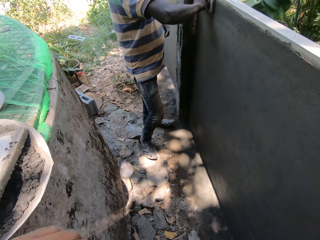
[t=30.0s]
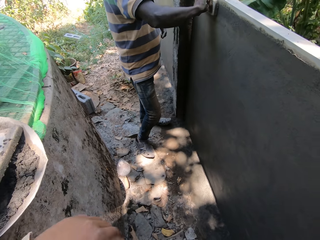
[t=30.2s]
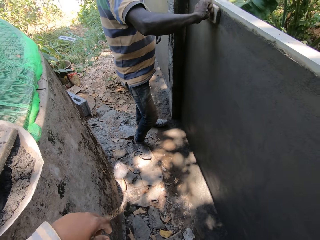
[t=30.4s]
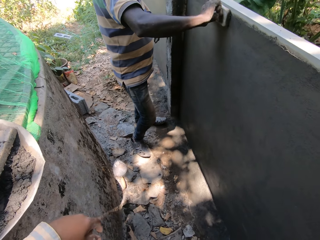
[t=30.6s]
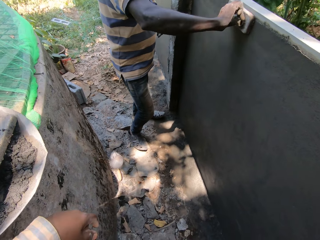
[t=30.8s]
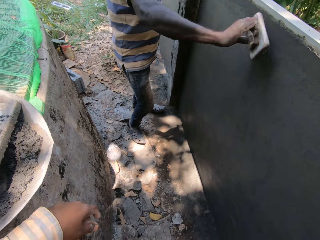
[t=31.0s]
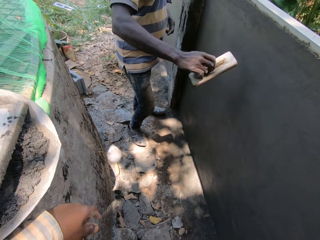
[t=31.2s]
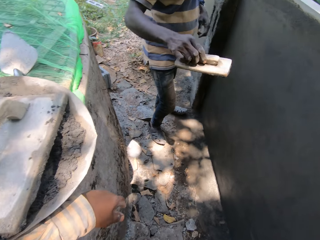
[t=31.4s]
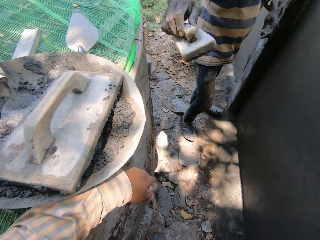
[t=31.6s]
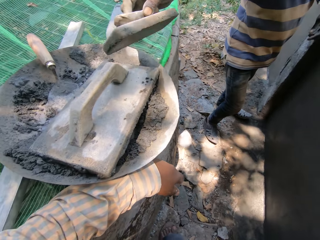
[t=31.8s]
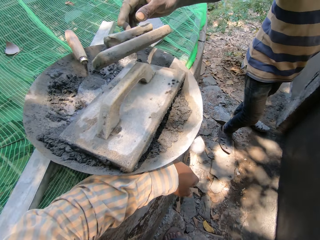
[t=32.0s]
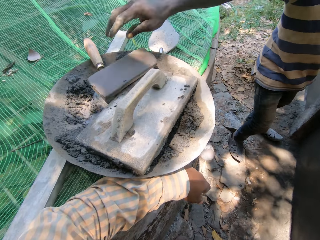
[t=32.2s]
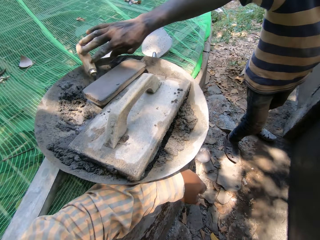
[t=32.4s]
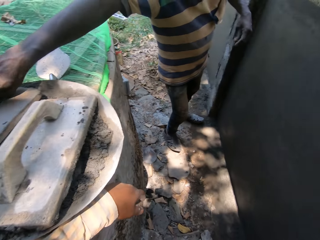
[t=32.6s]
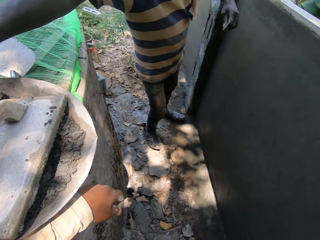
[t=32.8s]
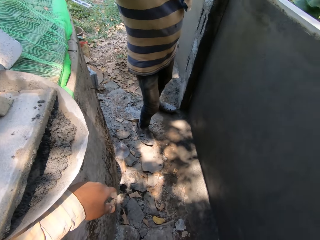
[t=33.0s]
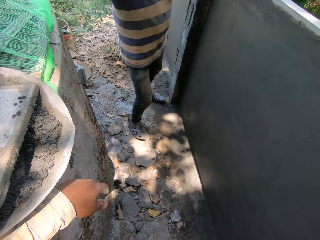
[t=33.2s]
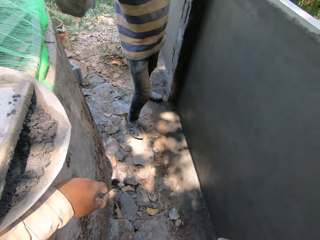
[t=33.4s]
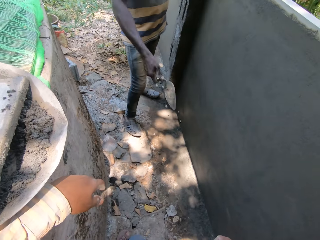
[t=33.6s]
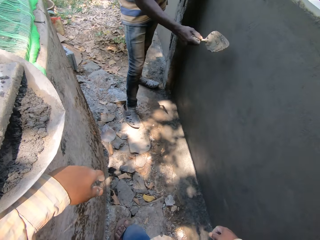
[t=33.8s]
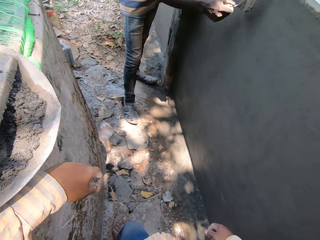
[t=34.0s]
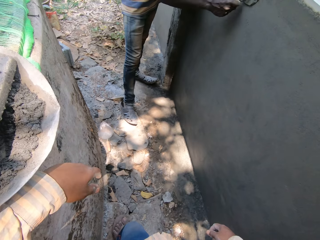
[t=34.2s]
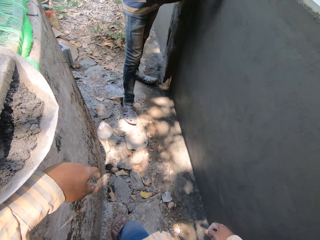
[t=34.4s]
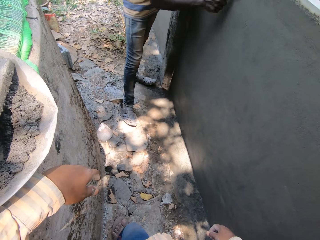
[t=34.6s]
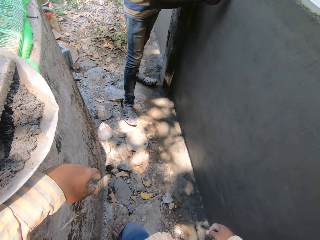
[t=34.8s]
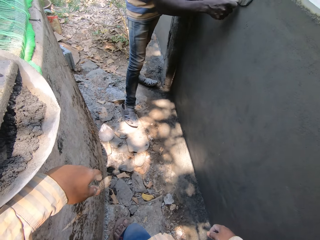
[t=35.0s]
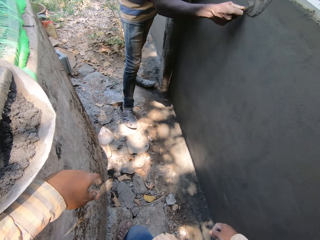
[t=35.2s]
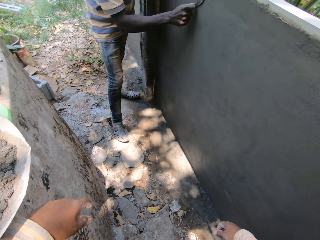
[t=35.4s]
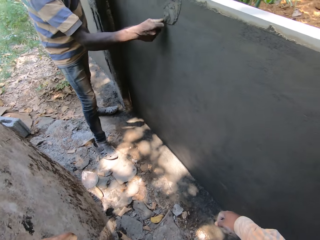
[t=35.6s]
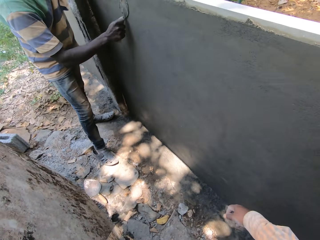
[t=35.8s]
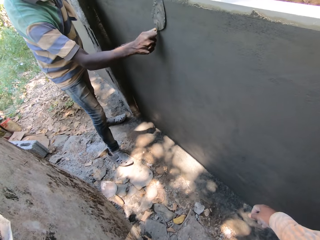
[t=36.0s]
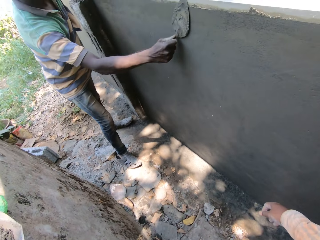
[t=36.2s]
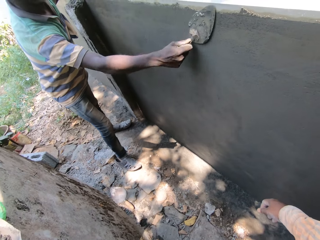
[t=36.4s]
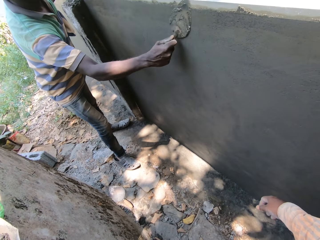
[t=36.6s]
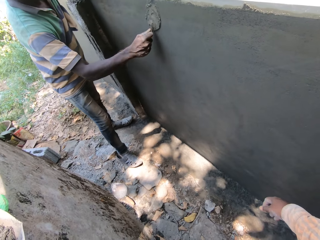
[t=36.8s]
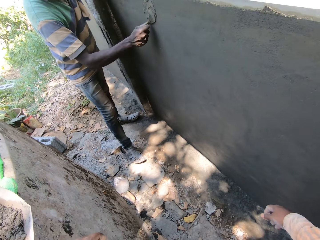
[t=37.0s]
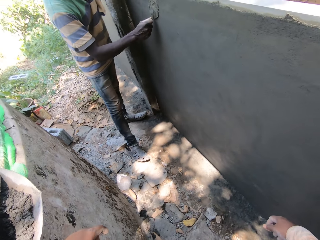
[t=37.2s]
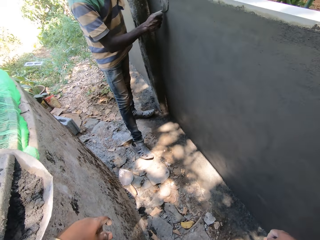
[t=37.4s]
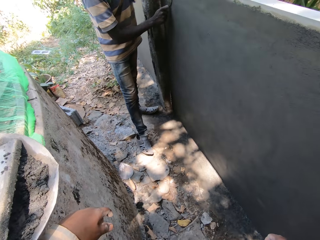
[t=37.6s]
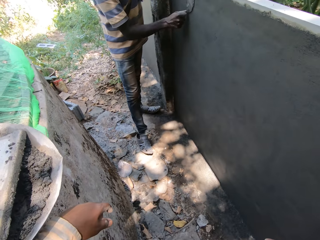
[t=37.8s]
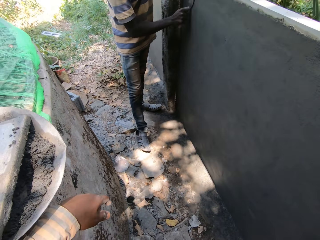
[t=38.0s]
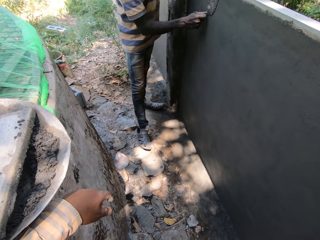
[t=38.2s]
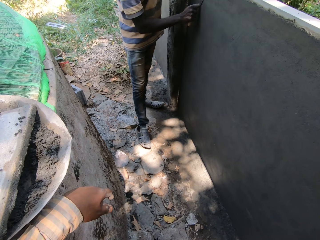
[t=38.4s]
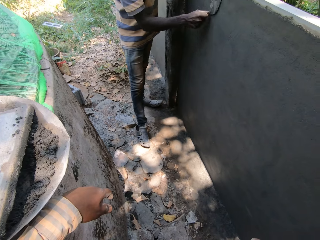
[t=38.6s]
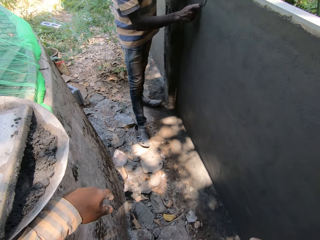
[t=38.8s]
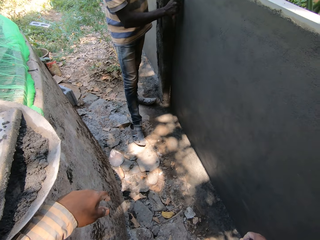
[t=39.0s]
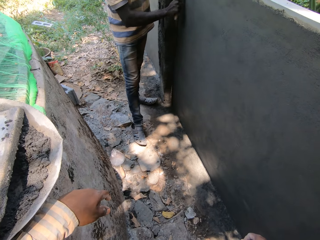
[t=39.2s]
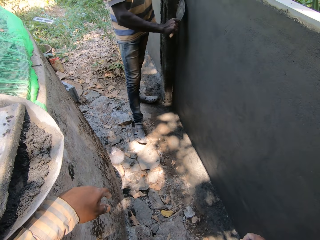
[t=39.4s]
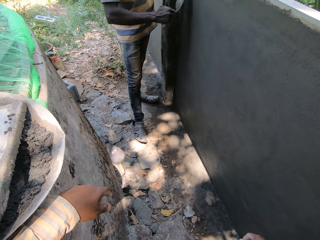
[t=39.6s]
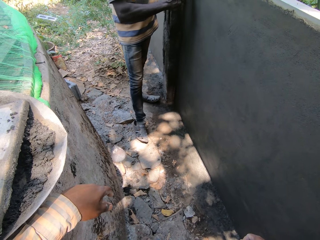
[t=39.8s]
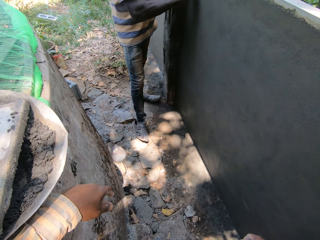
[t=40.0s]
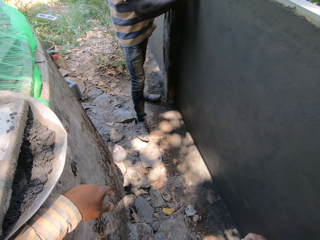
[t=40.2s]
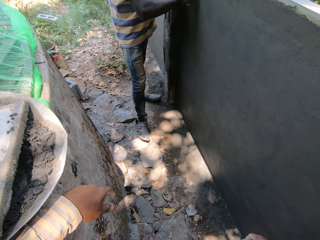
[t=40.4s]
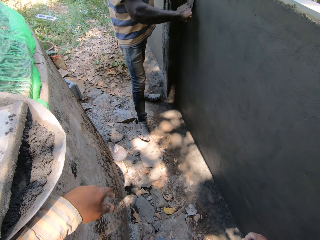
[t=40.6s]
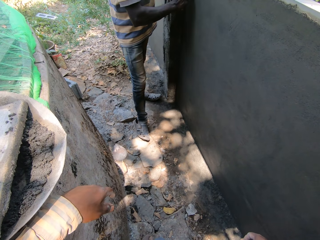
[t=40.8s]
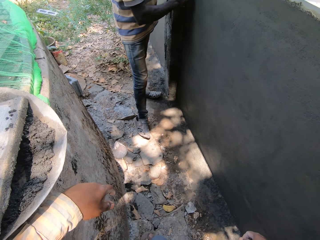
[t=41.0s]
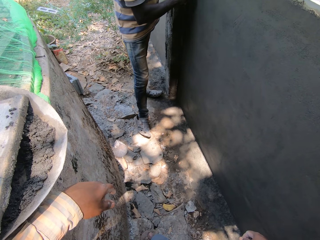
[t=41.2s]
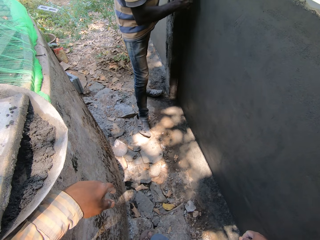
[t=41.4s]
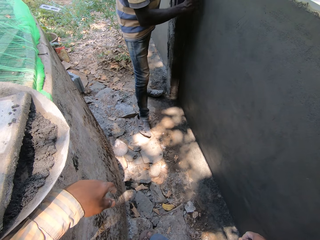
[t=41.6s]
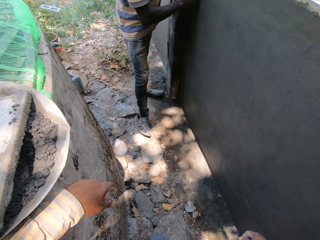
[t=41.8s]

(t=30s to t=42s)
A man drops the wooden float in the cement bowl with his right hand. The man places his right hand on the hand trowel in the cement bowl. The man smoothens the wall with the hand trowel in his right hand.

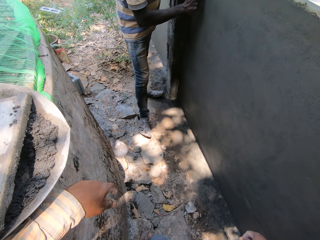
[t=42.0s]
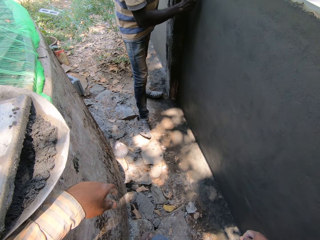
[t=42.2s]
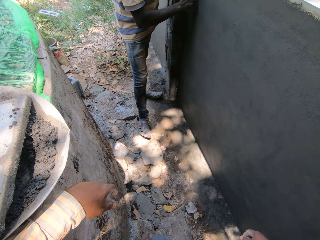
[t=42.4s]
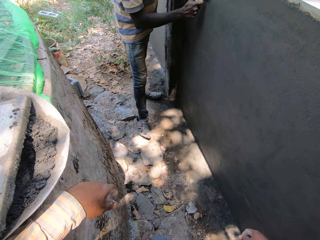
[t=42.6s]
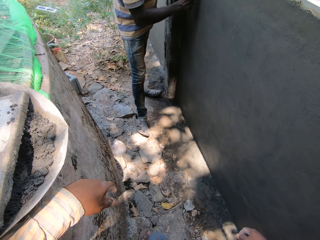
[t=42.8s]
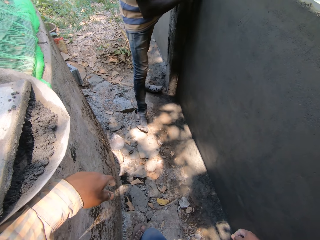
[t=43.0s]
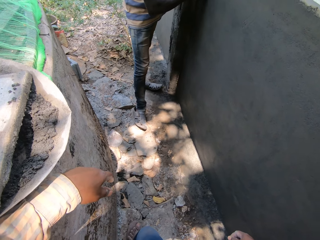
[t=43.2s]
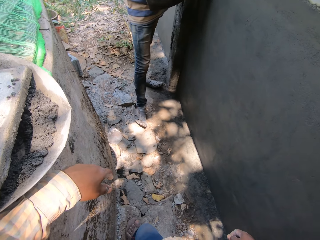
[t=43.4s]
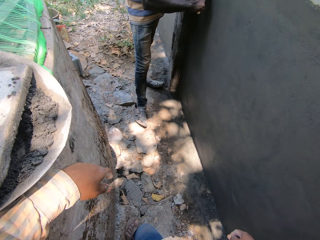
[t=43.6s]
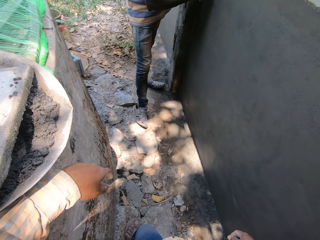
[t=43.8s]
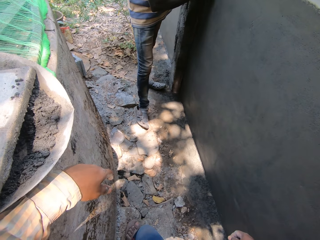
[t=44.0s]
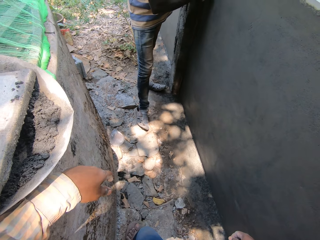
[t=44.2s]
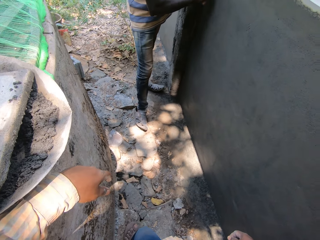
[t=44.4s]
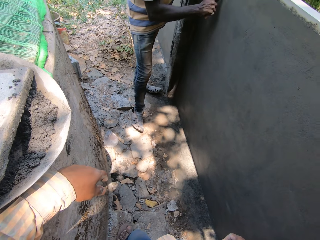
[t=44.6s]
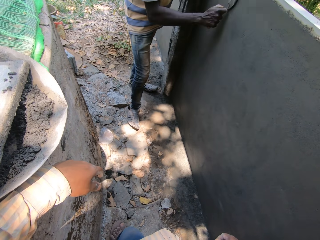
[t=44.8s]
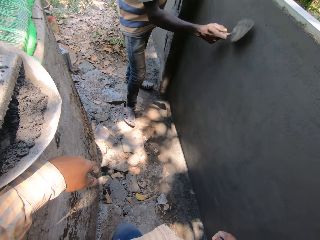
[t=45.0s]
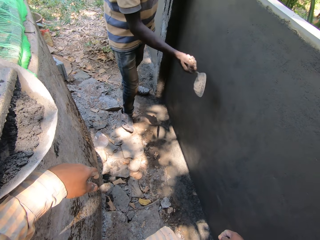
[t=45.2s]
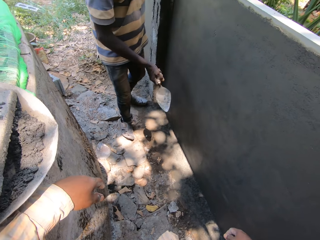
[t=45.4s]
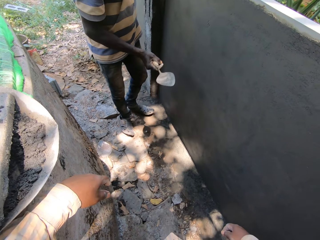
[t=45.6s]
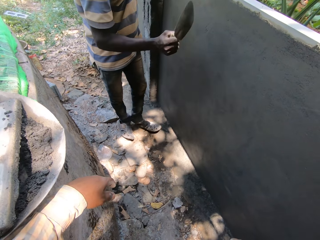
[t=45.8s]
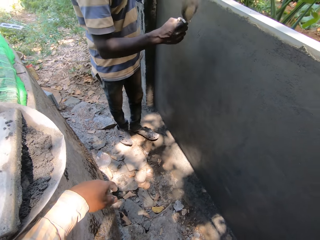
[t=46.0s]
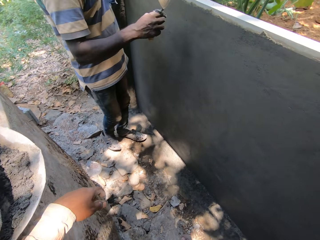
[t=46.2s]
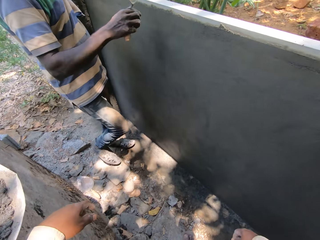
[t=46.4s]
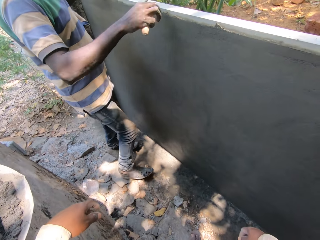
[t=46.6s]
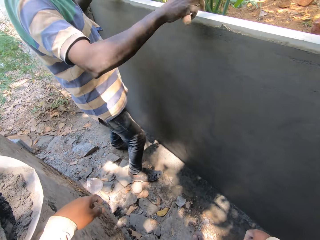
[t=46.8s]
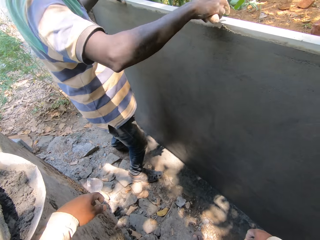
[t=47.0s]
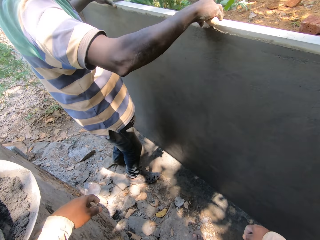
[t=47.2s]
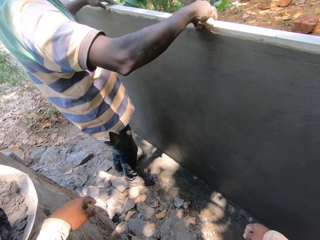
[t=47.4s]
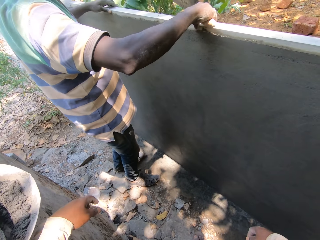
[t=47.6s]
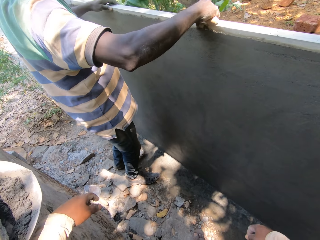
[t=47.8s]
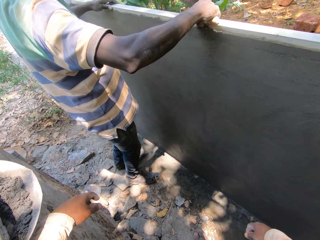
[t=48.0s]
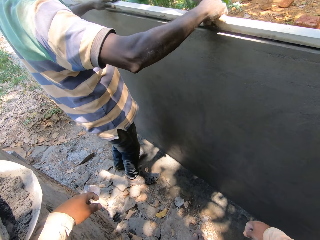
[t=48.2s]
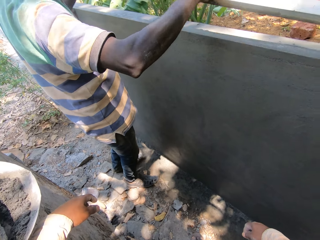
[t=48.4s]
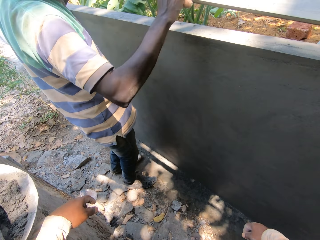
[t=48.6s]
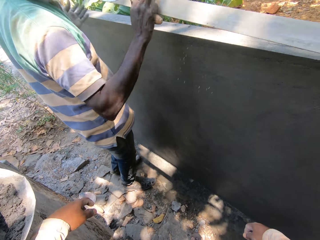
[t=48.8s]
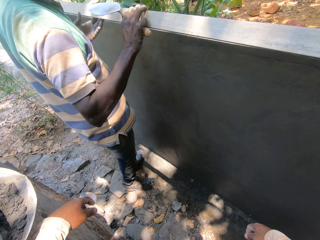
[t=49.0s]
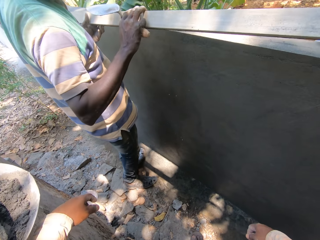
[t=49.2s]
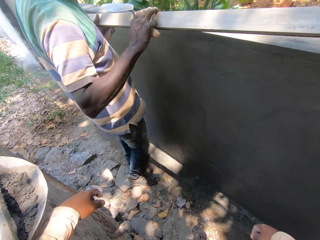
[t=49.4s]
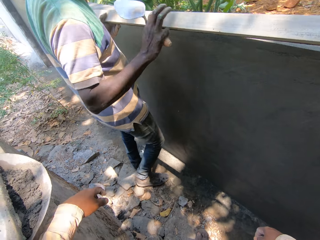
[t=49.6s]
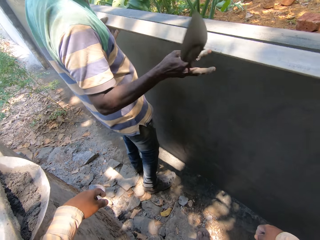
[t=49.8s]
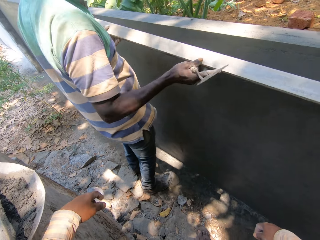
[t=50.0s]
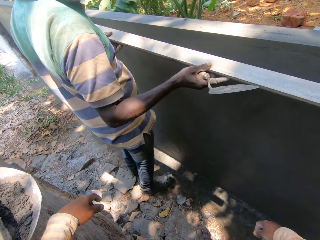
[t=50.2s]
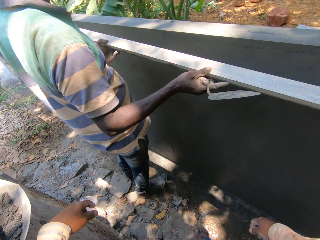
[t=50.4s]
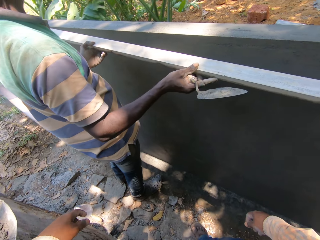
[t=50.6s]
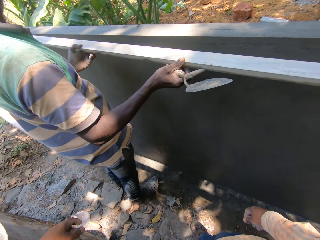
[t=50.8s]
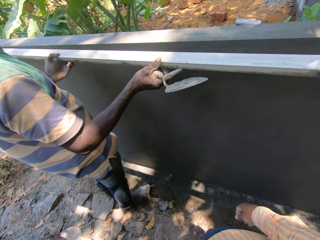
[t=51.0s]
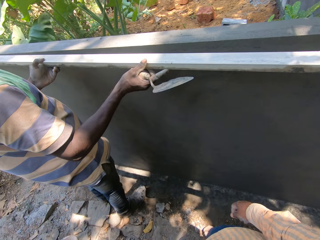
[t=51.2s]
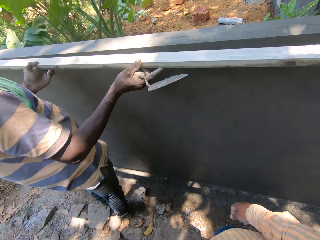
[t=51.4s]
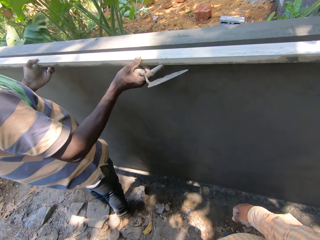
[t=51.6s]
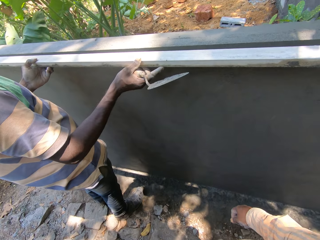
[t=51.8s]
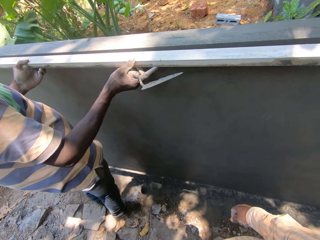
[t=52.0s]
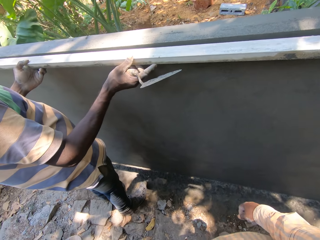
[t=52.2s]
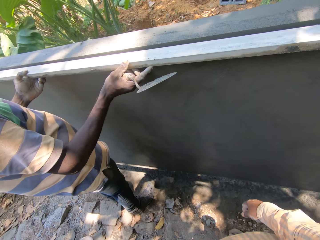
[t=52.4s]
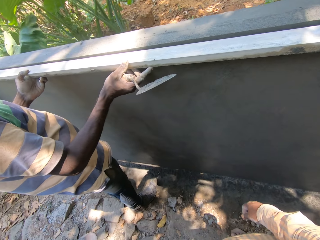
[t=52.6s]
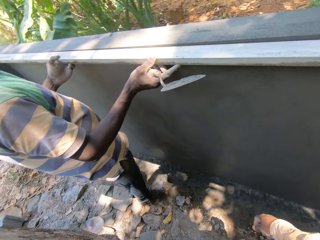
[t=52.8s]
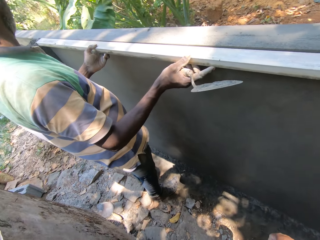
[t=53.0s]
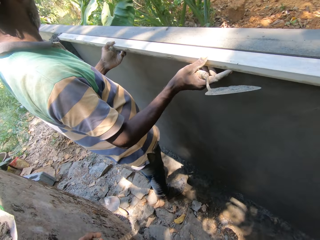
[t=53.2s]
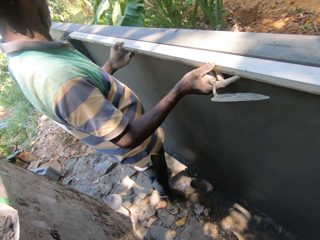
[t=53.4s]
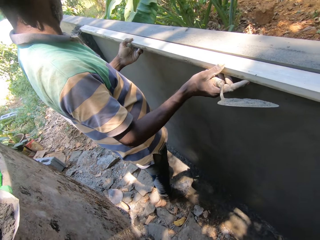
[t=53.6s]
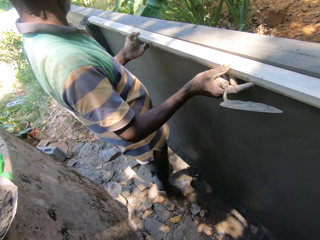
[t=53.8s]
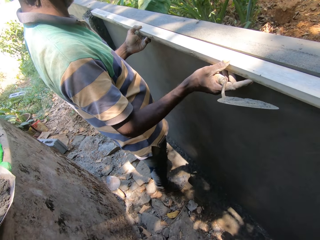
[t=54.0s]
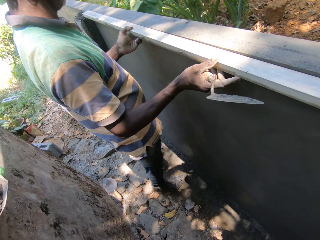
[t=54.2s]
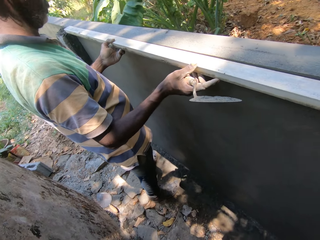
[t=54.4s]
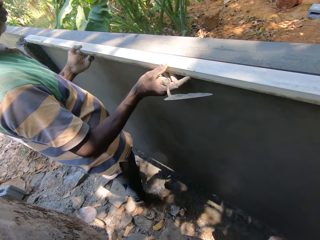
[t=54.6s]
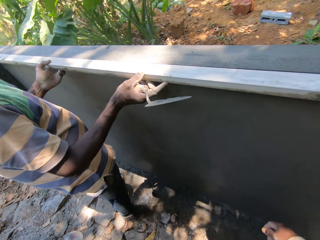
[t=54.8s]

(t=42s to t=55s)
A man smoothens the wall with the hand trowel in his right hand. The man places his right hand on a metal rod on the wall. The man lifts the metal rod from the wall with both hands. The man places the metal rod in his left hand with his right hand. The man places the metal rod on the wall with both hands.
